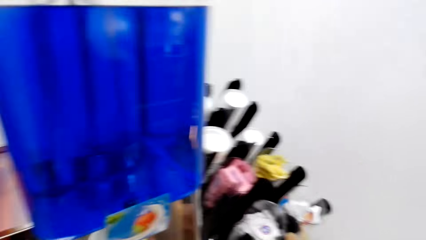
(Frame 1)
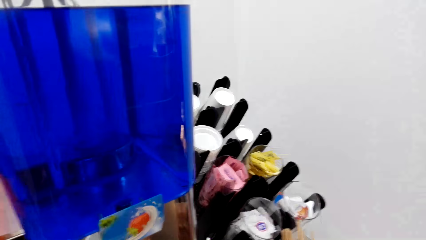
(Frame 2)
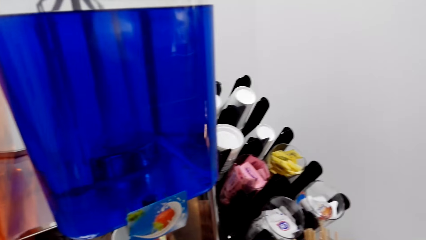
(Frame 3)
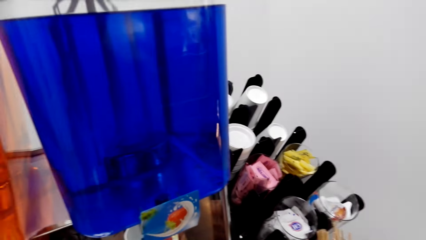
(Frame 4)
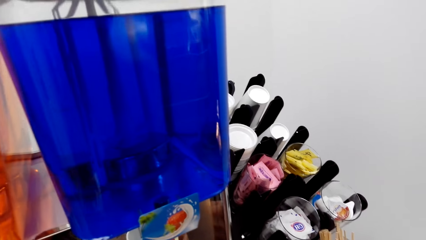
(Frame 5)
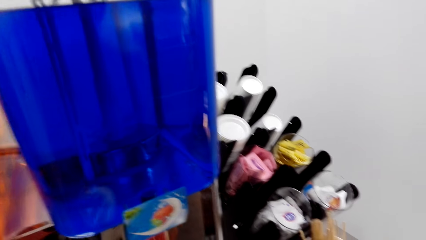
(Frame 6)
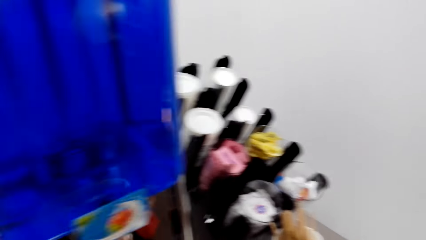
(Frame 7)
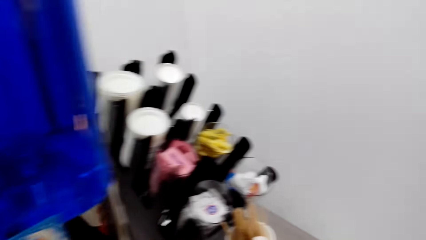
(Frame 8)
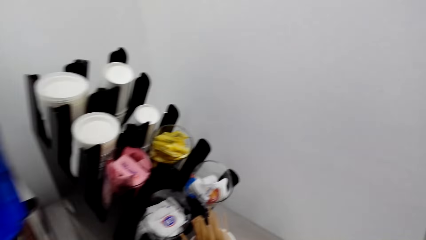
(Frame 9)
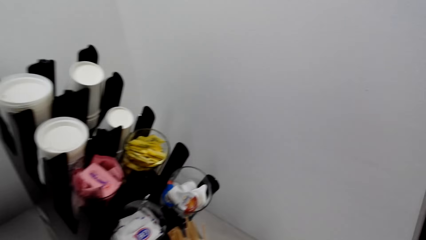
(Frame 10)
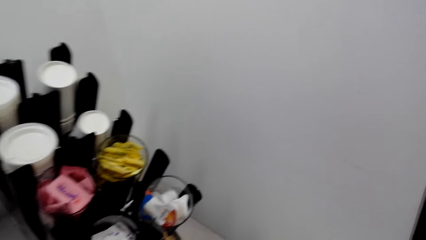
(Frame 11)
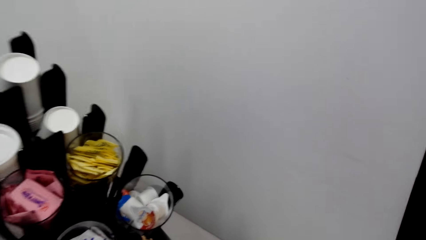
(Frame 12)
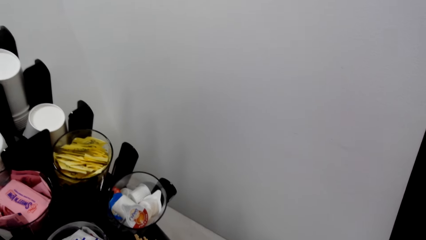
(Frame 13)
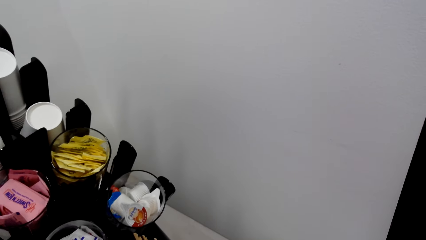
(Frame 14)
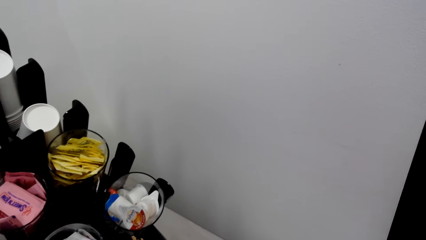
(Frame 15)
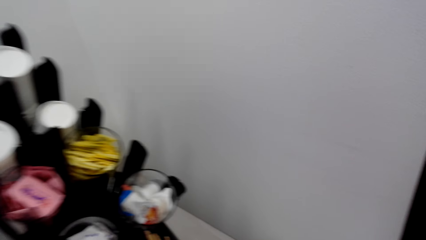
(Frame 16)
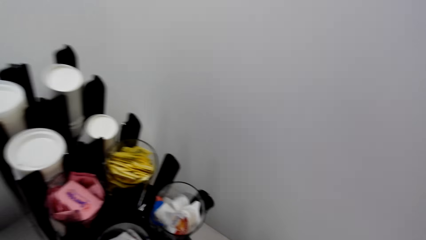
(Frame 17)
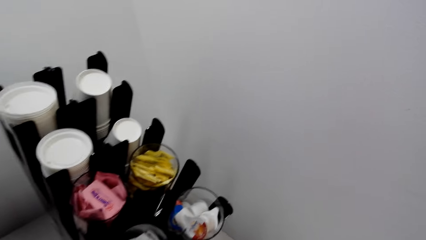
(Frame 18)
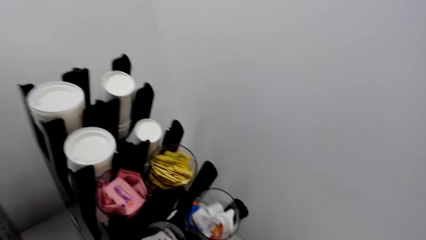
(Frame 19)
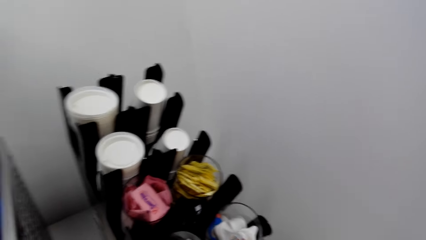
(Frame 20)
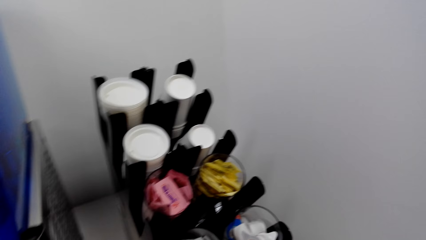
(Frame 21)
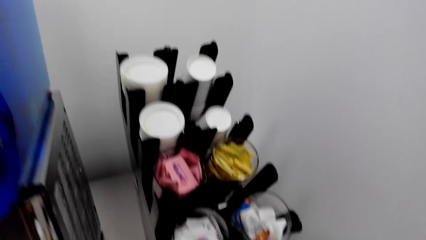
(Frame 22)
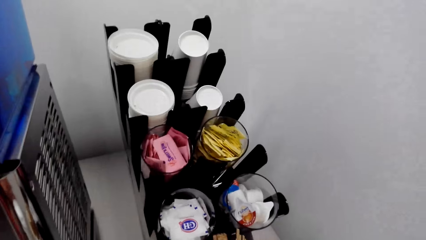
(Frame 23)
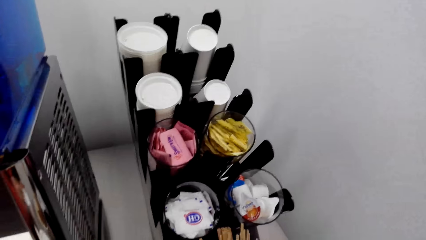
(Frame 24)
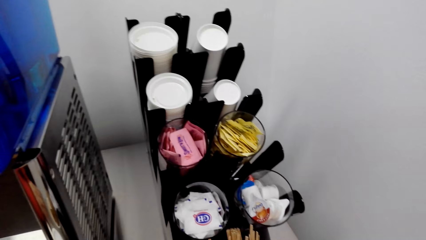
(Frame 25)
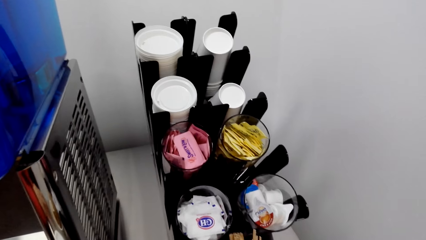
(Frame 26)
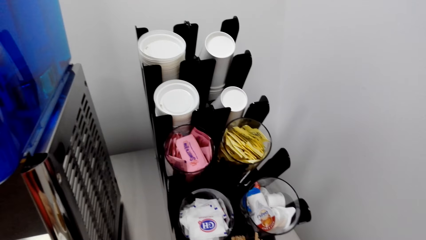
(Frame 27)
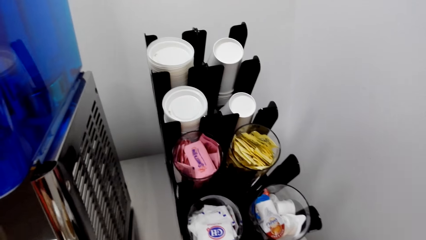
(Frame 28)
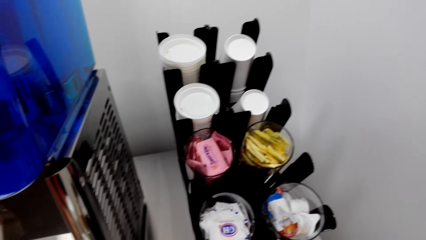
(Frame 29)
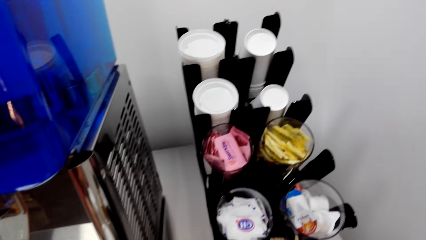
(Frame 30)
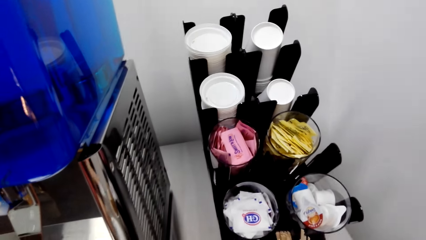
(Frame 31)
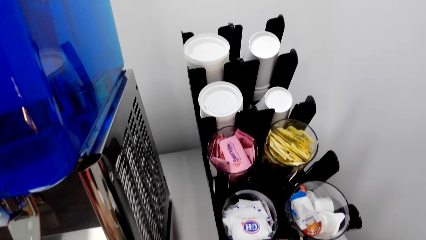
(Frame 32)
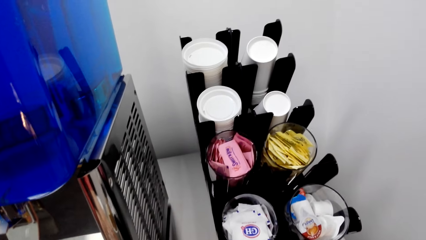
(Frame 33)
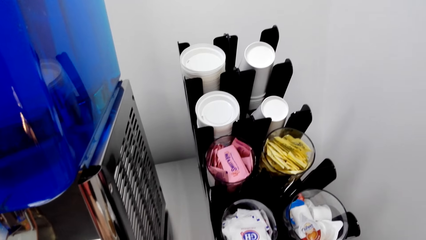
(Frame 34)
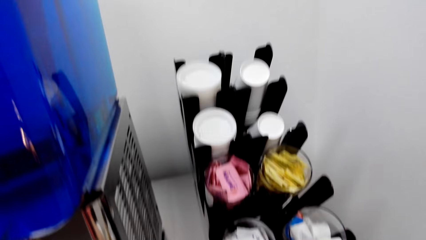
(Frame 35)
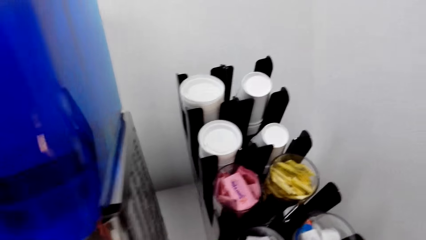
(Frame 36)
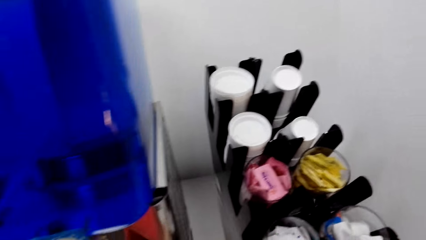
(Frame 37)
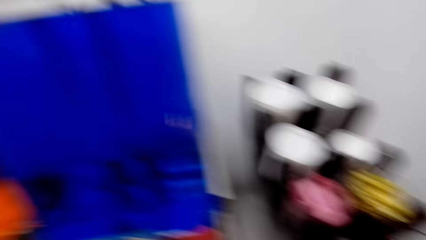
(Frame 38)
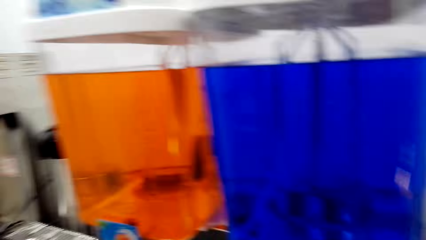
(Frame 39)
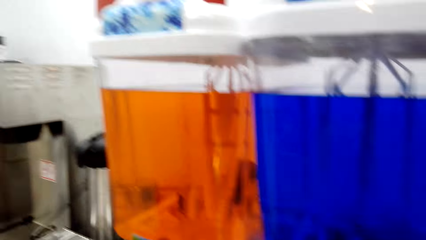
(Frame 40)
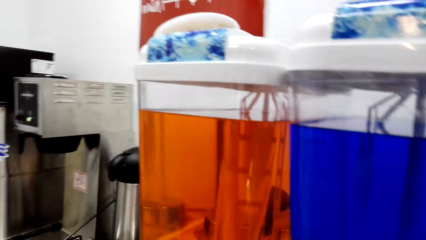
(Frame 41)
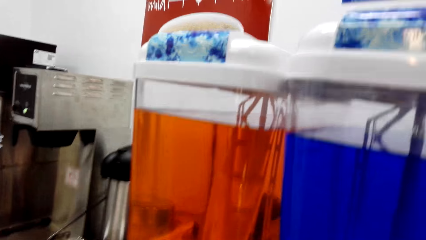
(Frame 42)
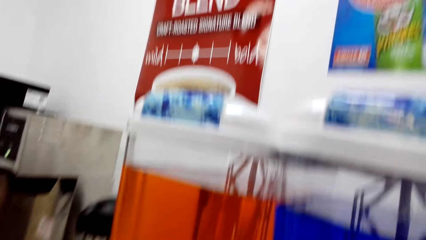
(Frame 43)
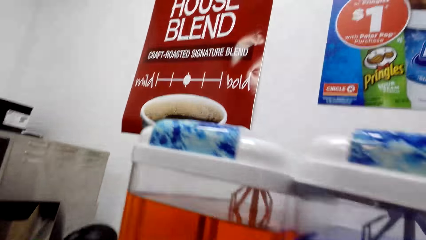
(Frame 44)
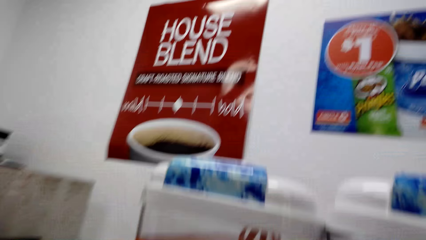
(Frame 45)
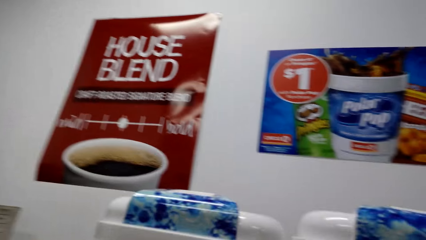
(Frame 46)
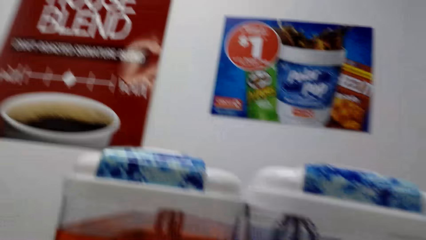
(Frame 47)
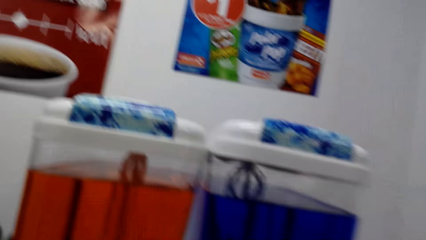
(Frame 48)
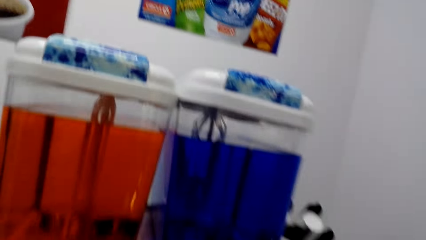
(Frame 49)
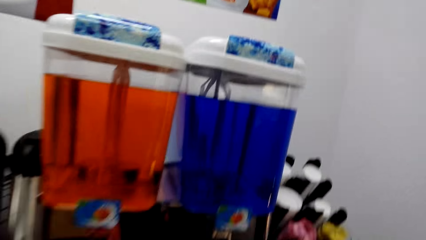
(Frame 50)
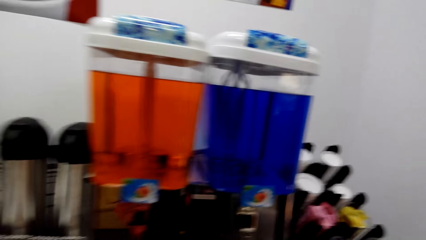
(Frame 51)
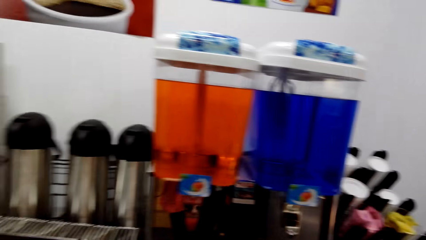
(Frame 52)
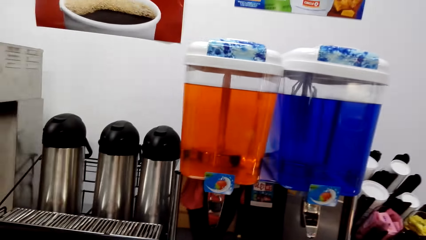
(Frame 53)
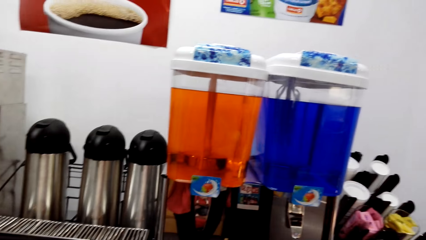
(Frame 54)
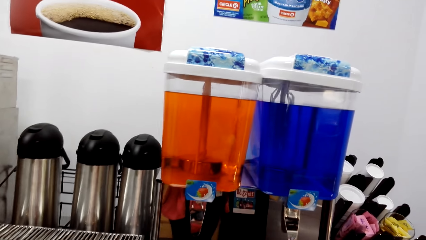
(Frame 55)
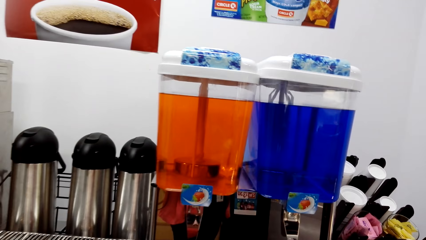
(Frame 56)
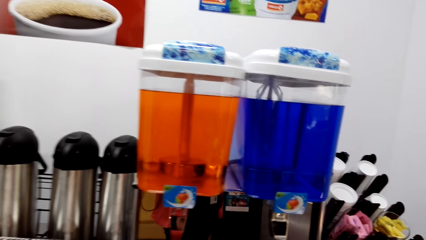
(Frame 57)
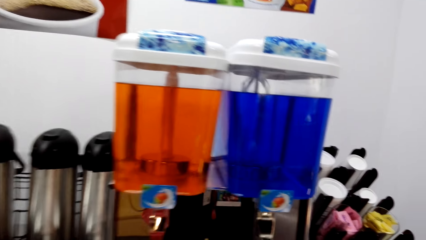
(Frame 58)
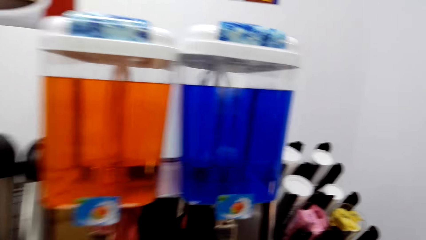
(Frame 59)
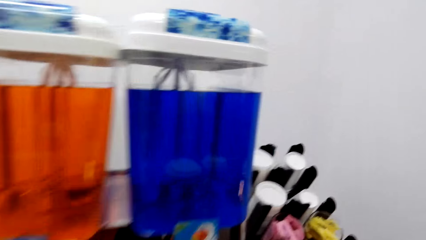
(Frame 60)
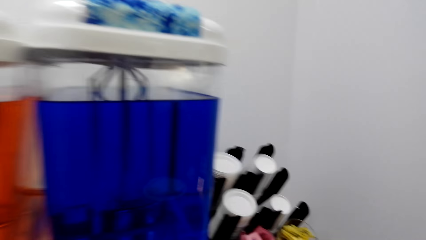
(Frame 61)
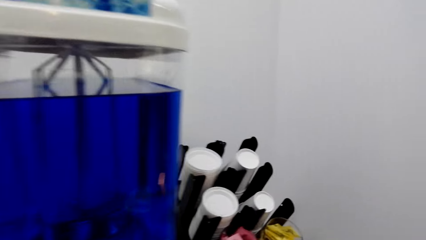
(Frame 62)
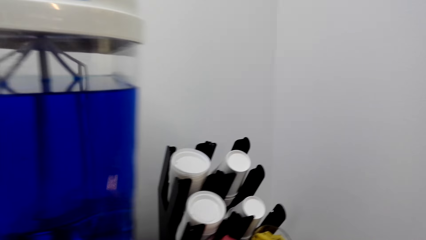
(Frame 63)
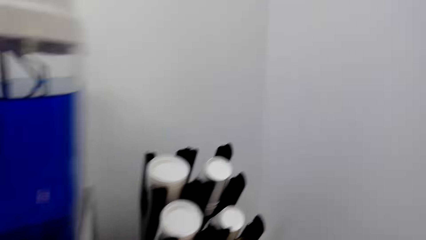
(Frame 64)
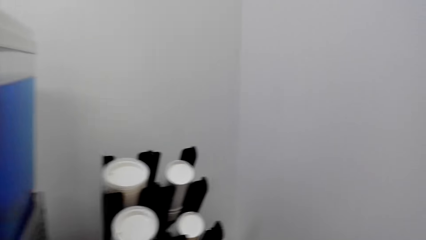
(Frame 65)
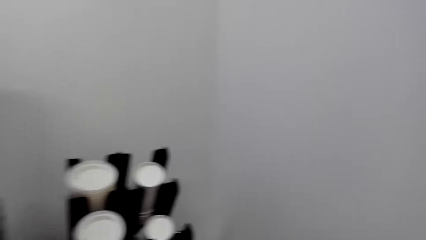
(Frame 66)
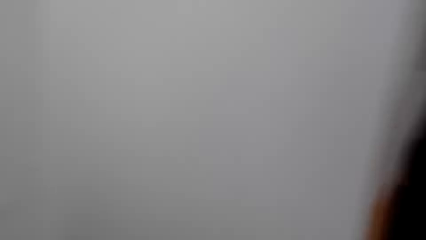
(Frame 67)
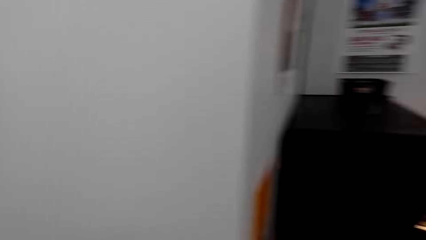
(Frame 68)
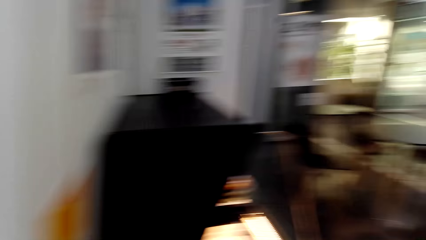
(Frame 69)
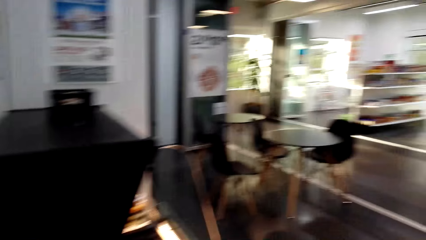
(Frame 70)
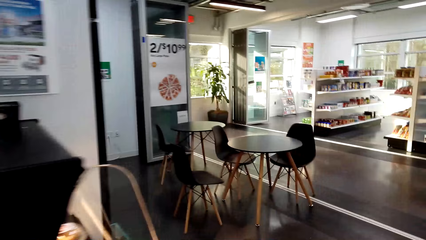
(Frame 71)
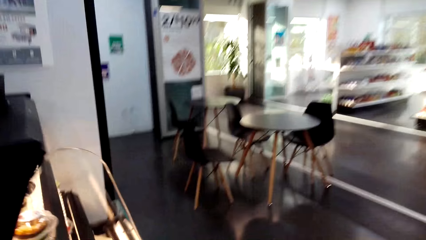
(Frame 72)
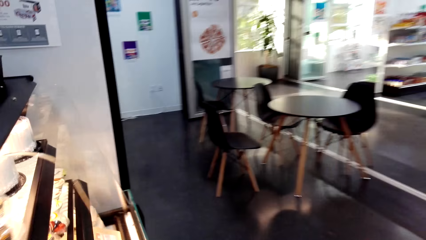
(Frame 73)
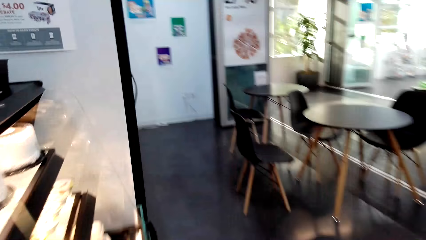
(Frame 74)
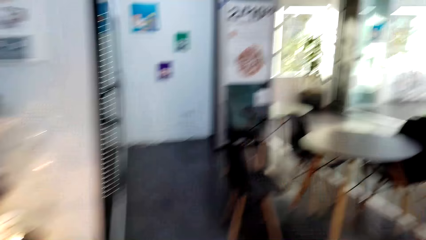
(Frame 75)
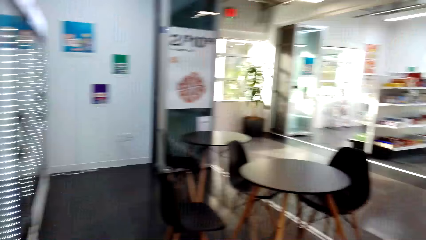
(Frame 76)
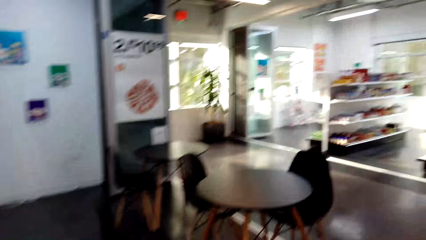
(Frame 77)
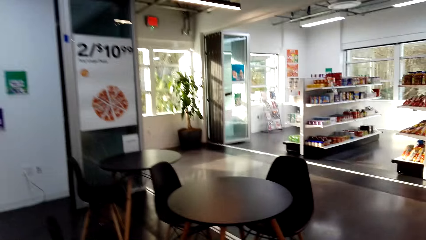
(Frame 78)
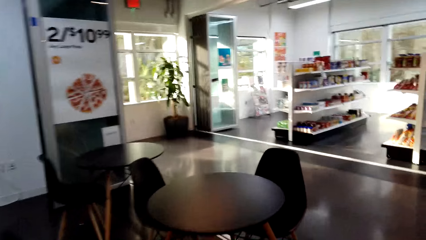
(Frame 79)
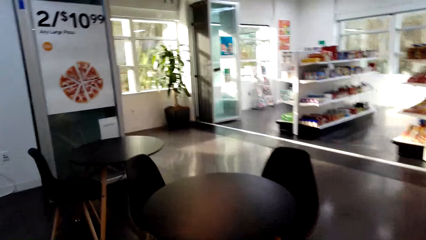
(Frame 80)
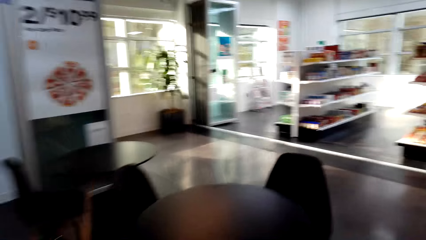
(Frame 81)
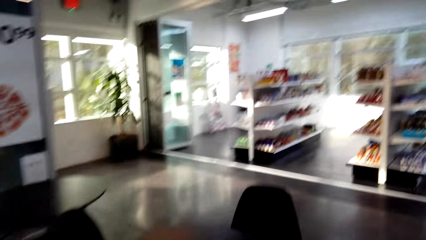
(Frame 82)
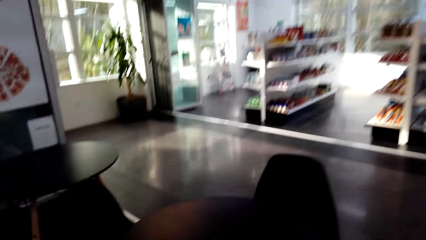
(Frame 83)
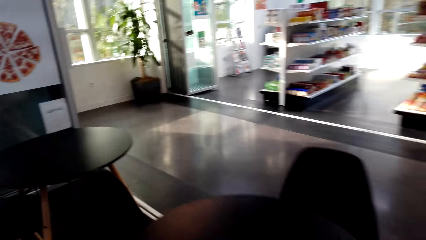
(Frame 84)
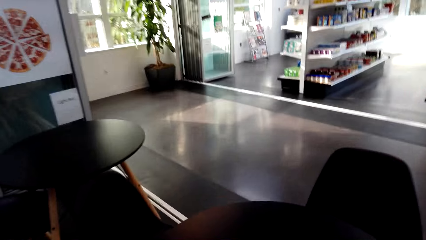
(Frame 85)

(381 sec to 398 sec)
A person makes a step. The camera wearer looks around and walks around the supermarket. The person moves around the shop.
